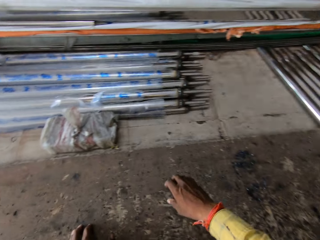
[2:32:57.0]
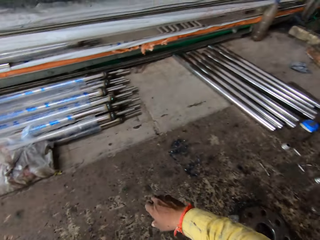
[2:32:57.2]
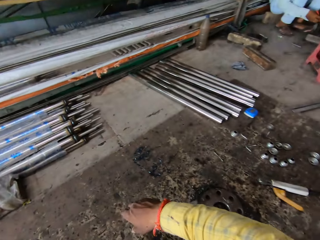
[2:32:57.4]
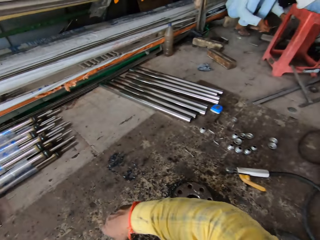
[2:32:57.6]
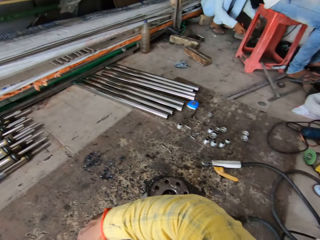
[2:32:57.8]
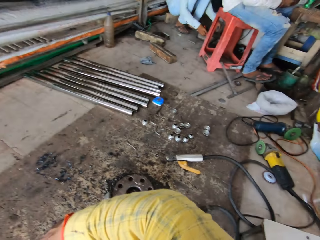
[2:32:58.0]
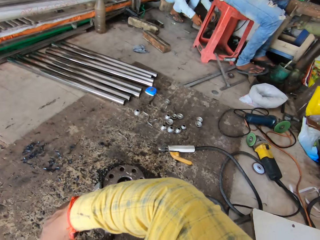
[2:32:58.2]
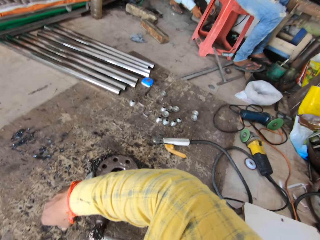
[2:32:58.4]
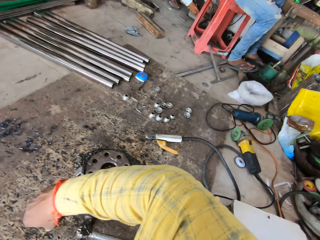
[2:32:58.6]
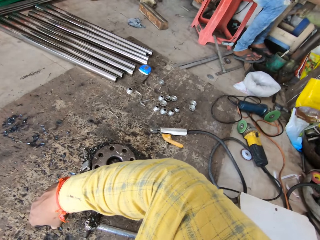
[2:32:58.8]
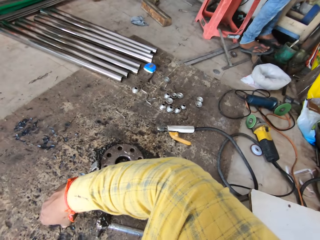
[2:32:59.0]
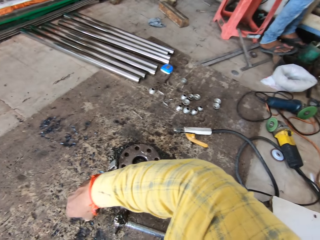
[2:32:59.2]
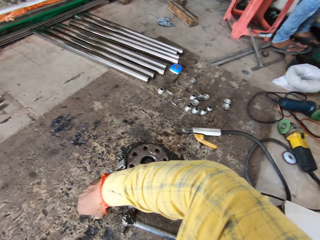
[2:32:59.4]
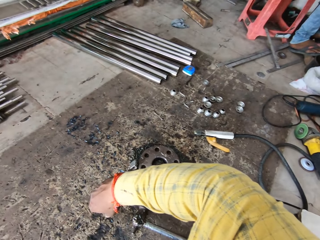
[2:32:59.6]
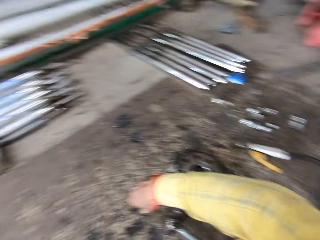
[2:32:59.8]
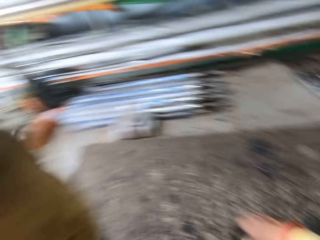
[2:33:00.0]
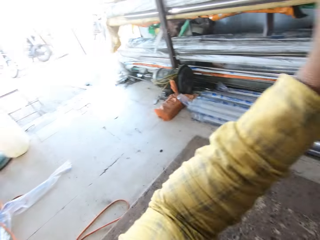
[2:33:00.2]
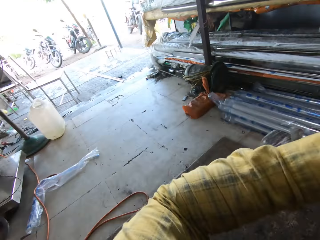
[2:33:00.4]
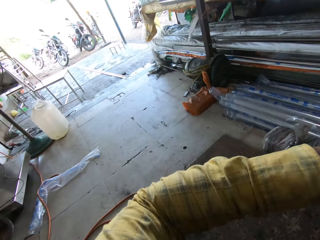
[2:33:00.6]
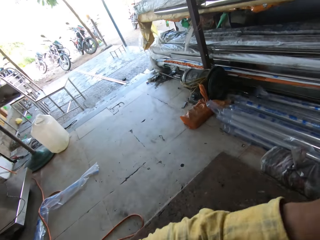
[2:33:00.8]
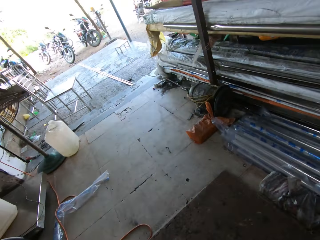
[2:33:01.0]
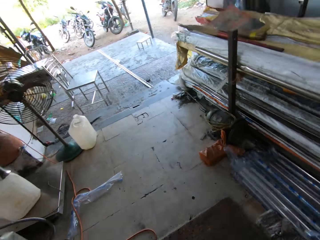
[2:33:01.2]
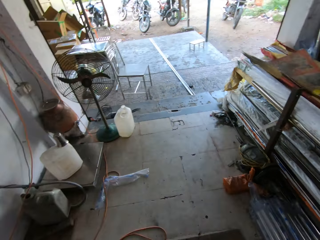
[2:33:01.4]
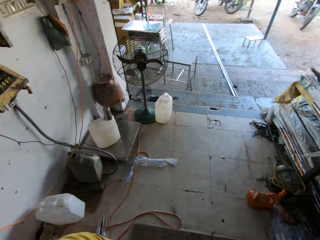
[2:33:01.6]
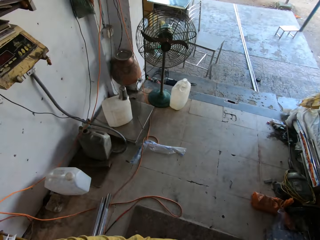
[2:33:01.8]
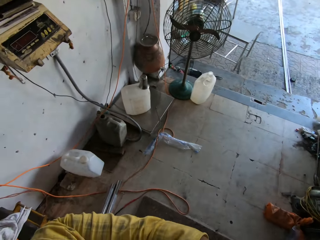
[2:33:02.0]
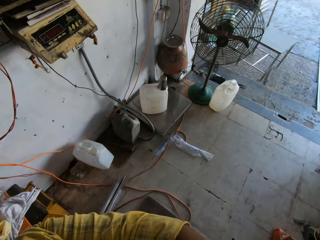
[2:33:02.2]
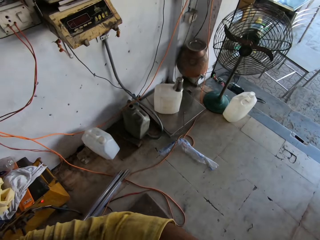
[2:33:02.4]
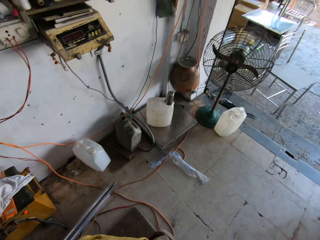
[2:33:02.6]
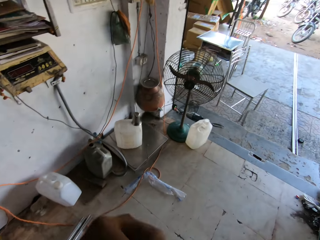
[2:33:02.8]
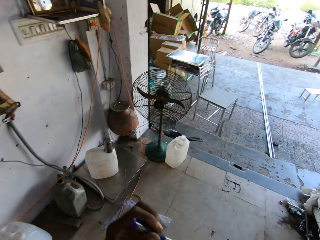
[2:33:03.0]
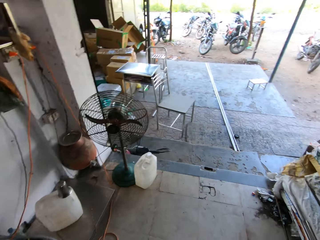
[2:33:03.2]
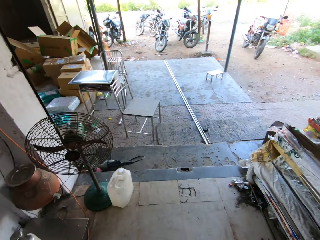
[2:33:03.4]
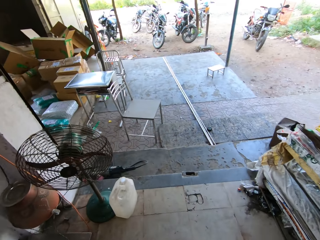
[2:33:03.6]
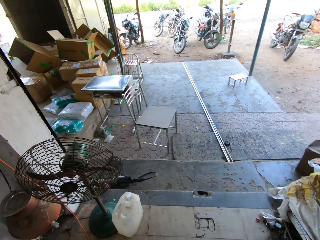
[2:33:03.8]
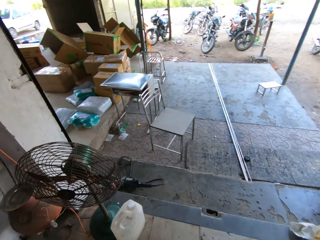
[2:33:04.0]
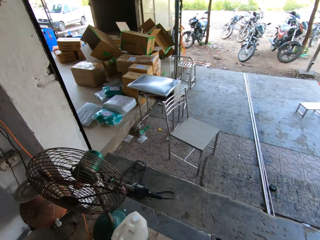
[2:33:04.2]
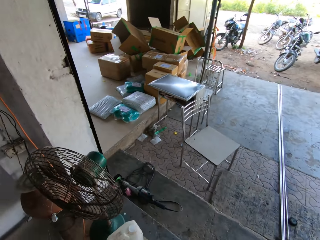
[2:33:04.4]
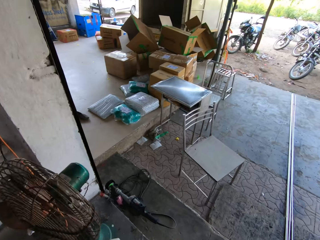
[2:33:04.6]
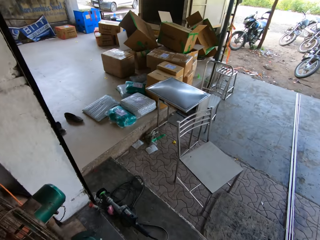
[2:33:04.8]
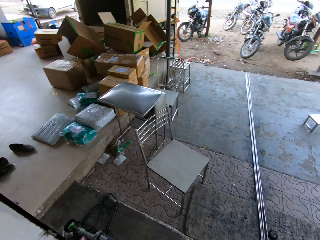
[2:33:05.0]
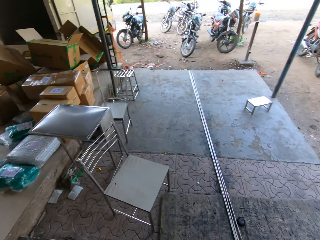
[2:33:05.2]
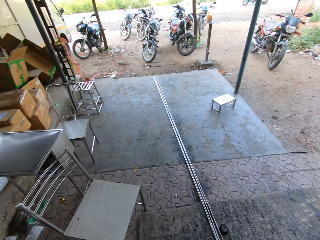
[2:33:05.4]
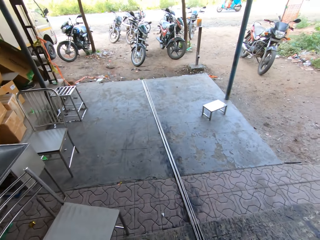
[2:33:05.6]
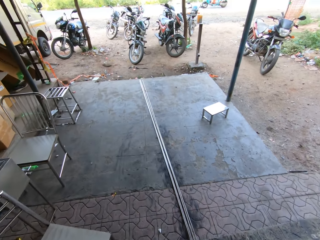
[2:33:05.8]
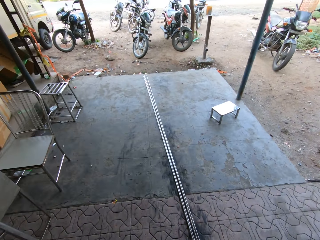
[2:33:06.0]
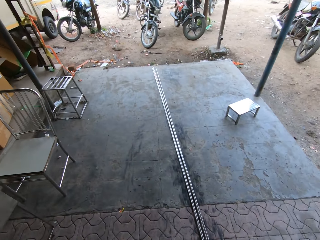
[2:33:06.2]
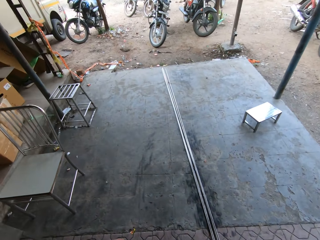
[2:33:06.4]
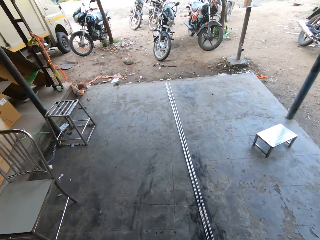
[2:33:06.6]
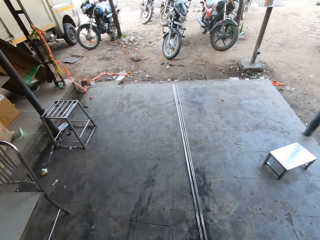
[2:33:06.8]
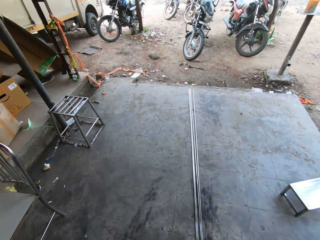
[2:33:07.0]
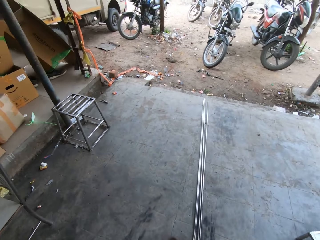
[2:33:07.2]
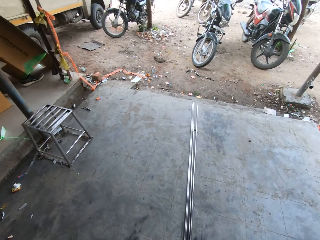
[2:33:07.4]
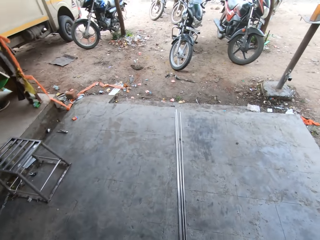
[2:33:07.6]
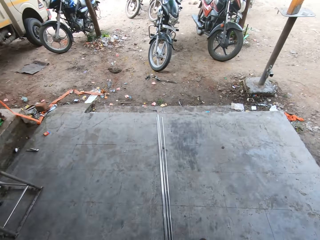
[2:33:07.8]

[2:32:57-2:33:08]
The camera wearer puts the metal rod aside. They pull back the right hand. They look around. They walk around. They walk out.

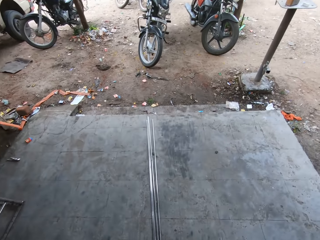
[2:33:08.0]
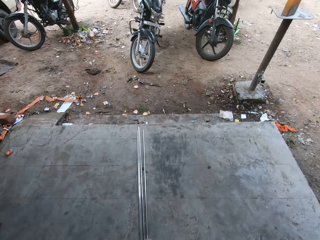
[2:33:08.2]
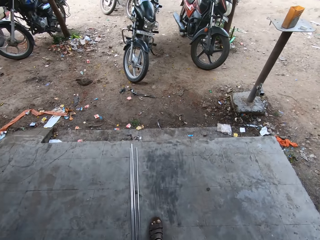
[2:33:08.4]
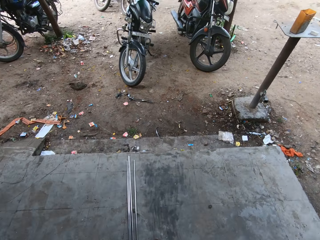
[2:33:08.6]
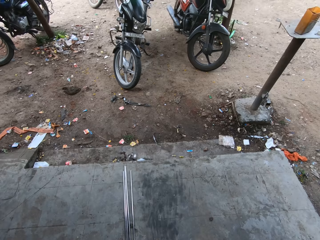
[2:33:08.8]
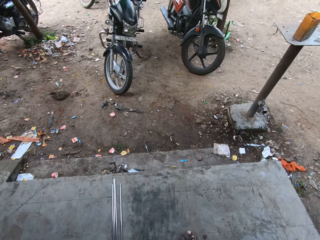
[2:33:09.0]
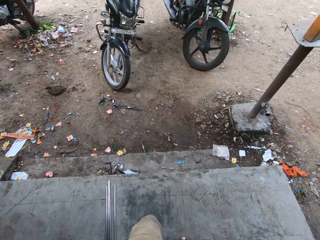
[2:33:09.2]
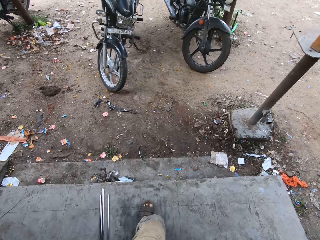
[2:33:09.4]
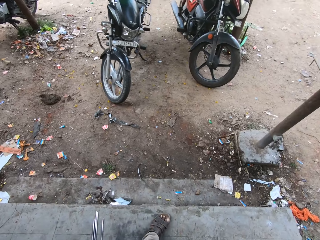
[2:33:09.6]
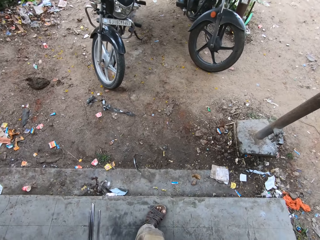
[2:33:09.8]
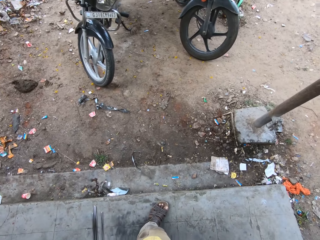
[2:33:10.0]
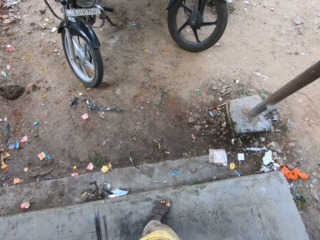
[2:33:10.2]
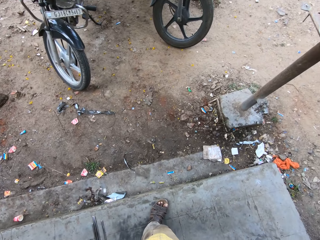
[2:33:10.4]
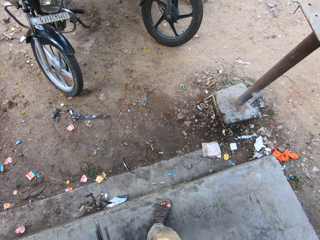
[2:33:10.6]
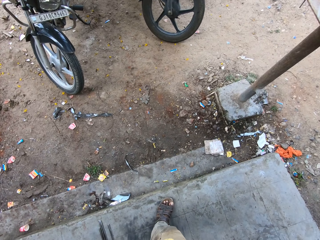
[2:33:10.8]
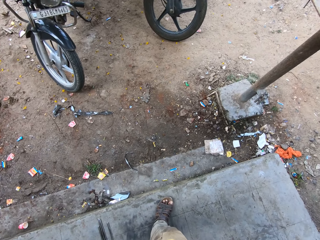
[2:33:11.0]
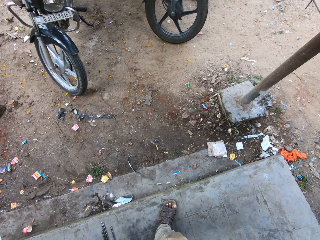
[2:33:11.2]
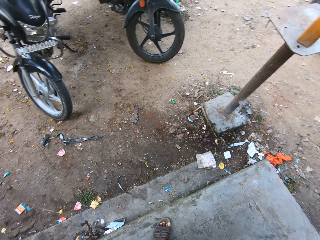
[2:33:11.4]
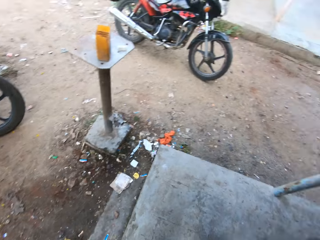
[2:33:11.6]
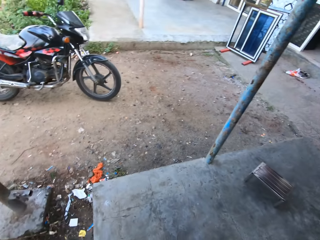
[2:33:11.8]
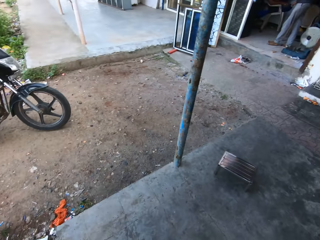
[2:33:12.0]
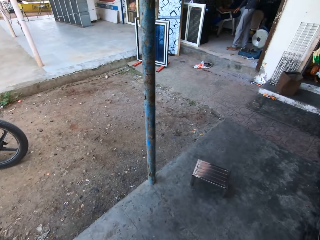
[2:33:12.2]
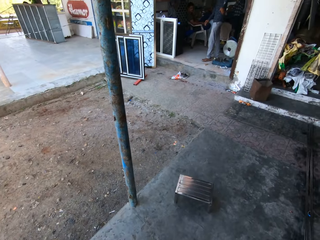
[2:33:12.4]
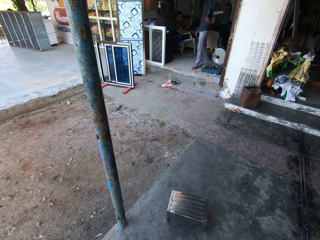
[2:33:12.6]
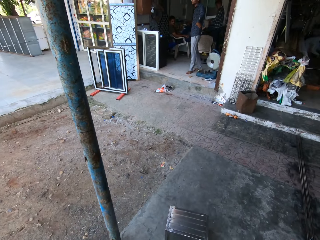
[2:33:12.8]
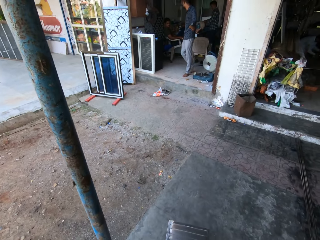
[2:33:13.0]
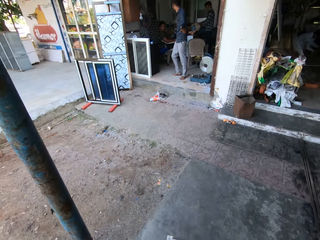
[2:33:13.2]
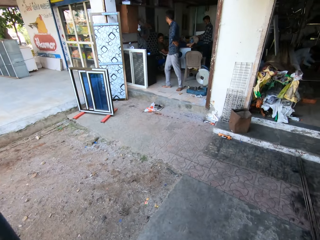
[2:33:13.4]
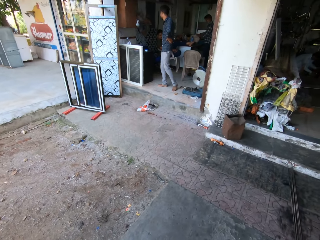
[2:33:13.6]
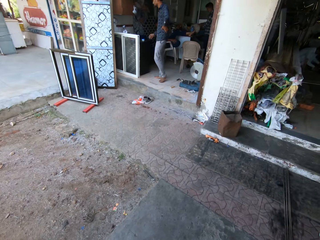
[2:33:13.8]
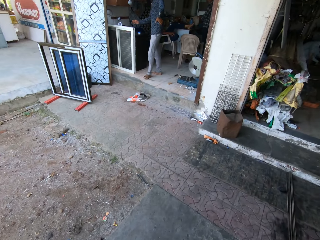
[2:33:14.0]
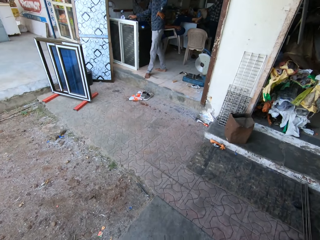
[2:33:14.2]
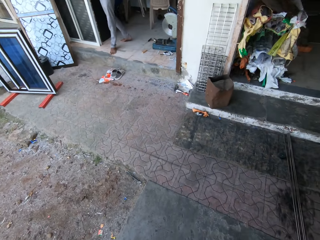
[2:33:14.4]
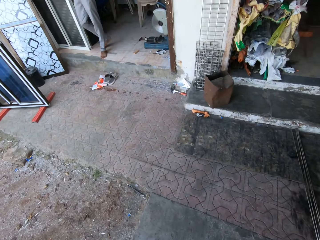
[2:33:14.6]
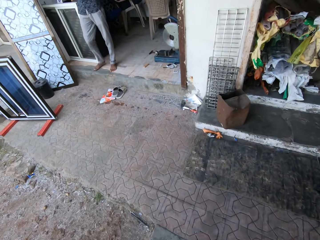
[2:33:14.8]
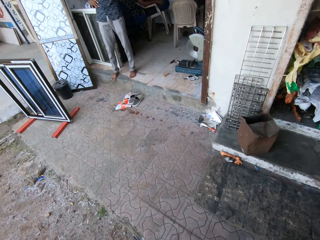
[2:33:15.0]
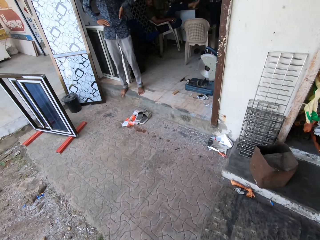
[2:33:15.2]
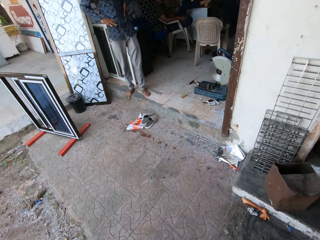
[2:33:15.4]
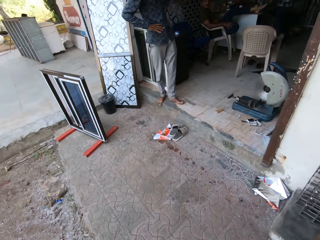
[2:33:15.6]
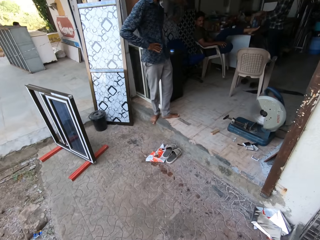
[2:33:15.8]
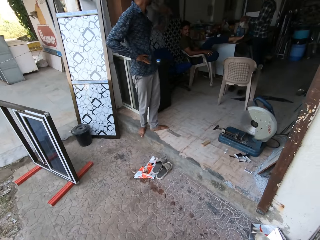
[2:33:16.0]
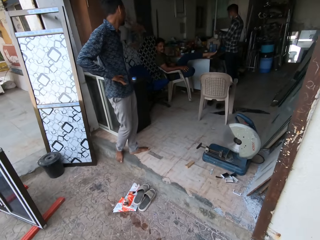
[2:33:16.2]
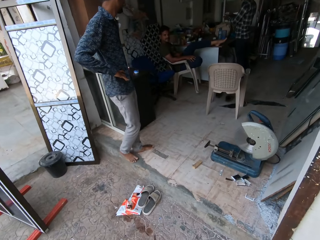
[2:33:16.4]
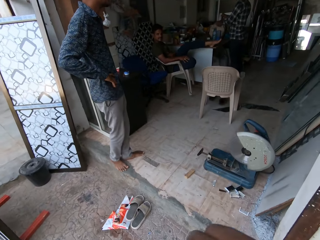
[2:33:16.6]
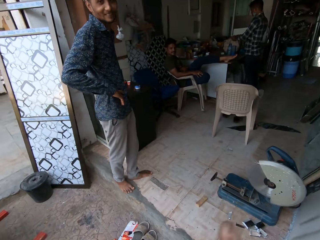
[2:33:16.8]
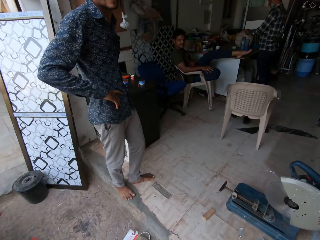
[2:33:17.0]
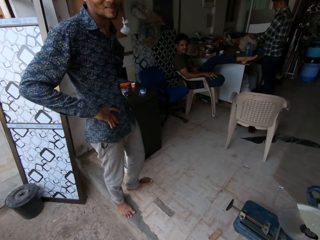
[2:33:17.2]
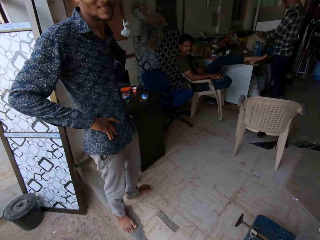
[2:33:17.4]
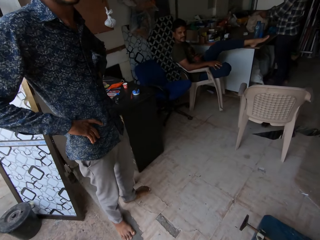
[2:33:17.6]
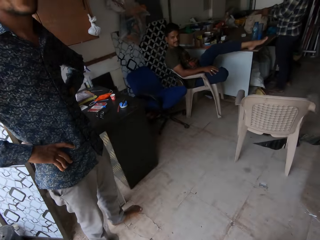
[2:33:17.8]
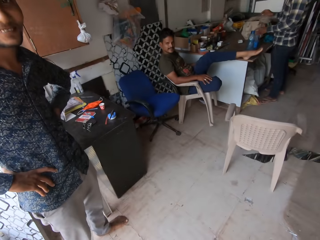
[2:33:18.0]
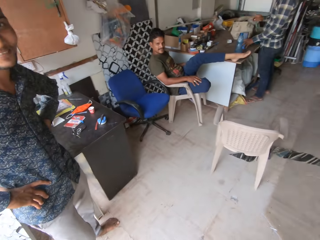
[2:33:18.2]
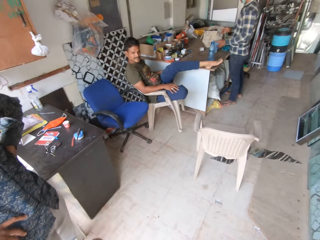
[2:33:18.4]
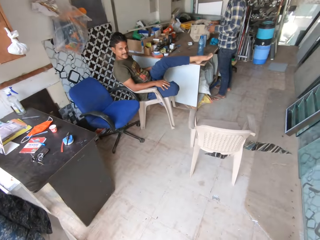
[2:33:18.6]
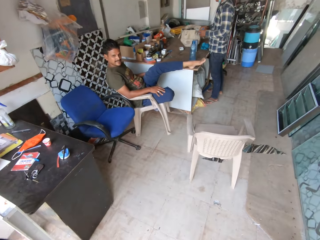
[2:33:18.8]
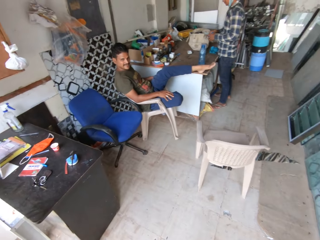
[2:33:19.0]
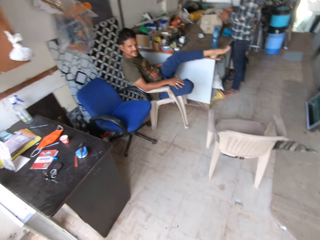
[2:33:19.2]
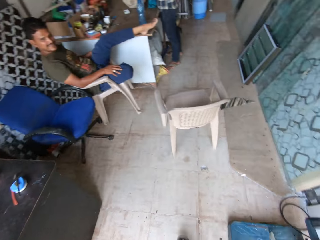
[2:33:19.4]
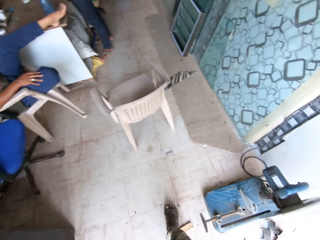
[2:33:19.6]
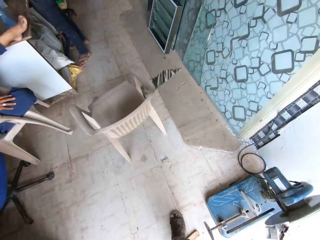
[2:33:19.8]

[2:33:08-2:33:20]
The camera wearer spits saliva. They look around. They walk around. A man walks around. The camera wearer walks around. They walk towards the door. They talk to another man.
